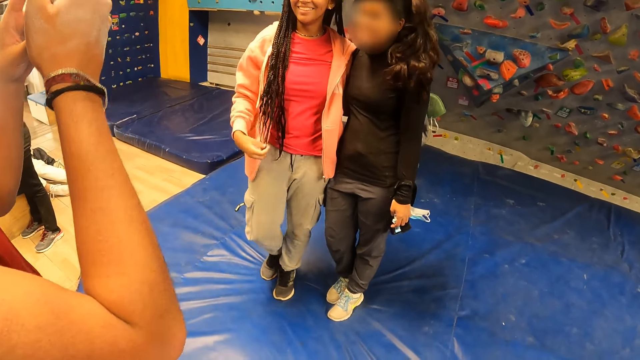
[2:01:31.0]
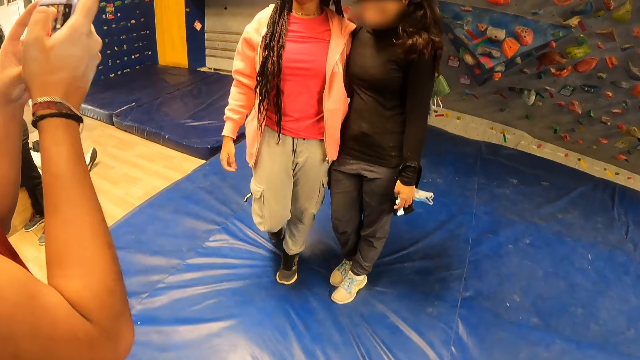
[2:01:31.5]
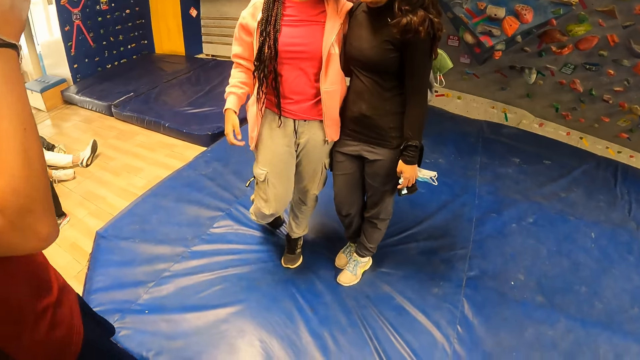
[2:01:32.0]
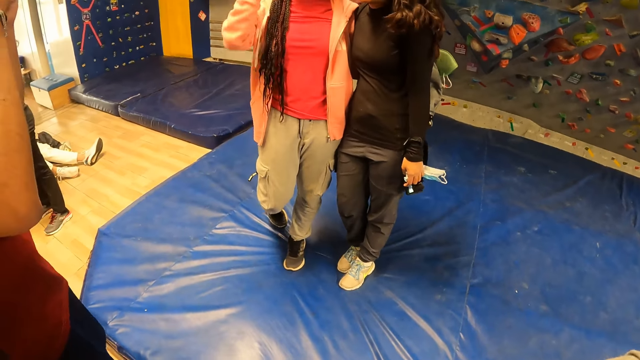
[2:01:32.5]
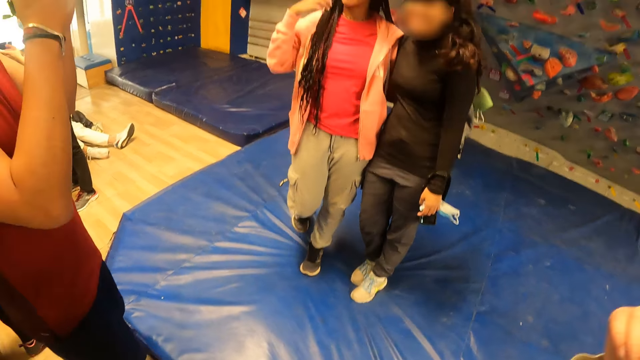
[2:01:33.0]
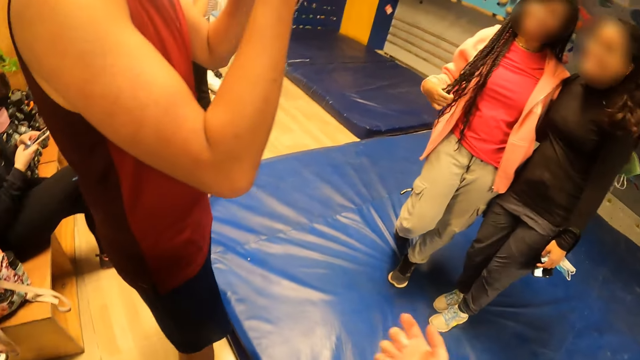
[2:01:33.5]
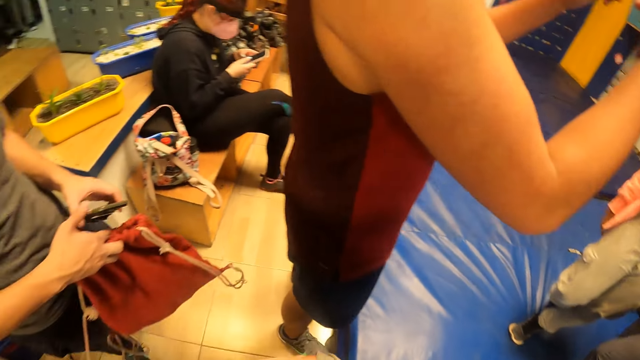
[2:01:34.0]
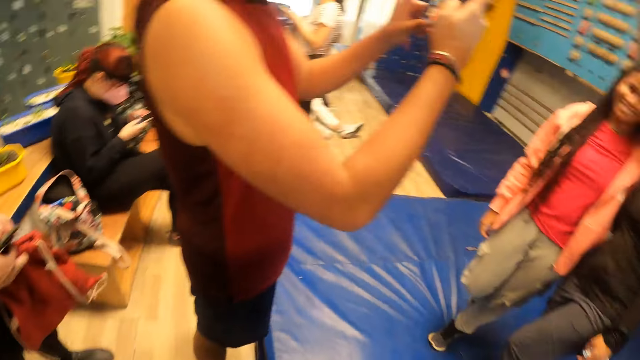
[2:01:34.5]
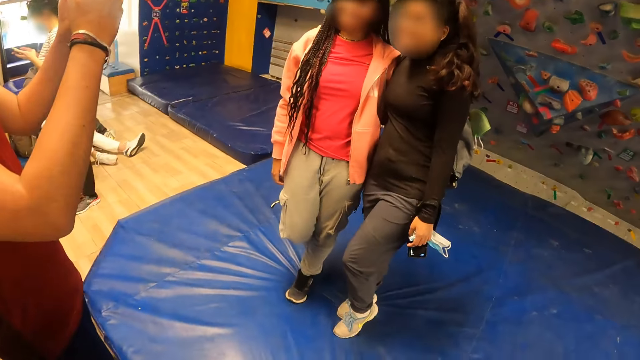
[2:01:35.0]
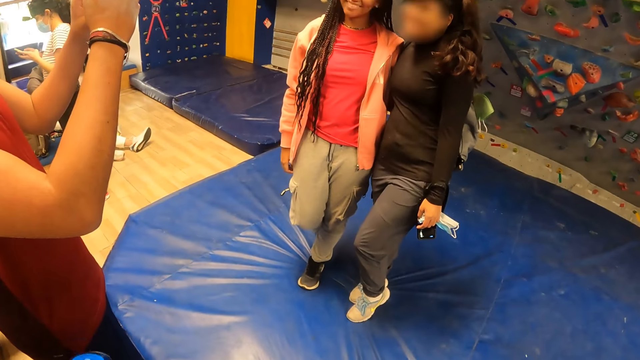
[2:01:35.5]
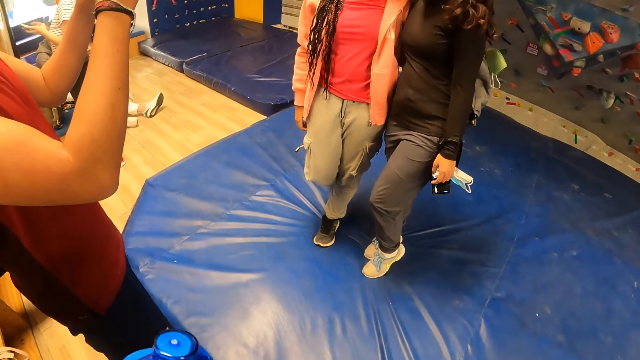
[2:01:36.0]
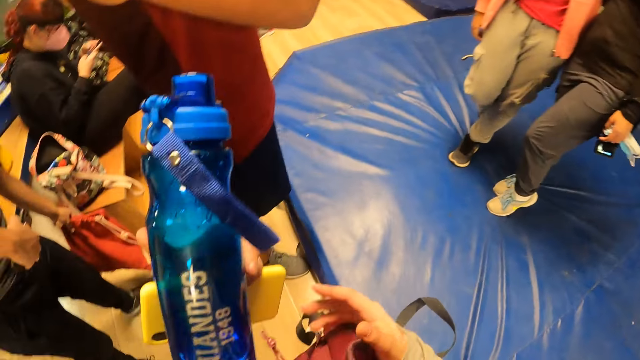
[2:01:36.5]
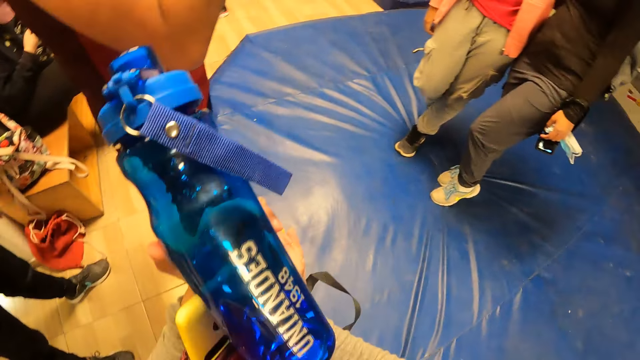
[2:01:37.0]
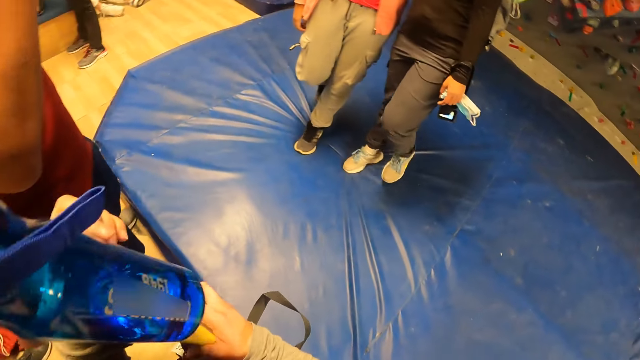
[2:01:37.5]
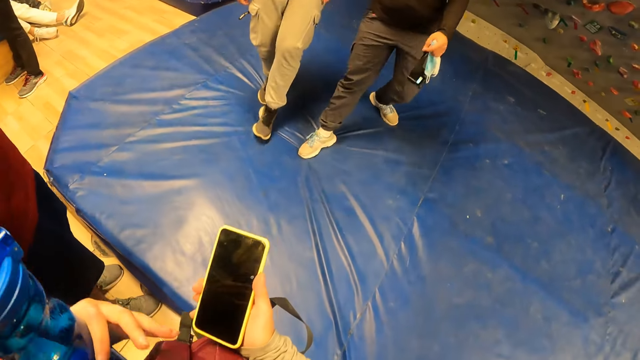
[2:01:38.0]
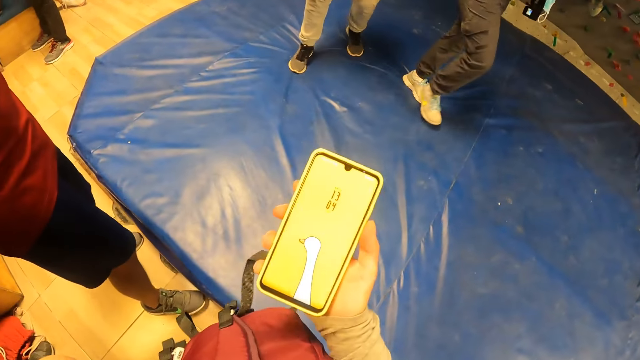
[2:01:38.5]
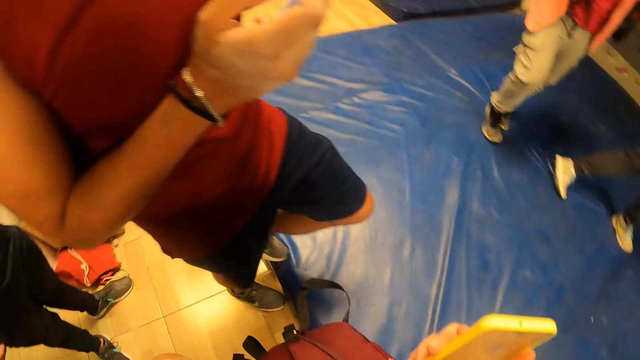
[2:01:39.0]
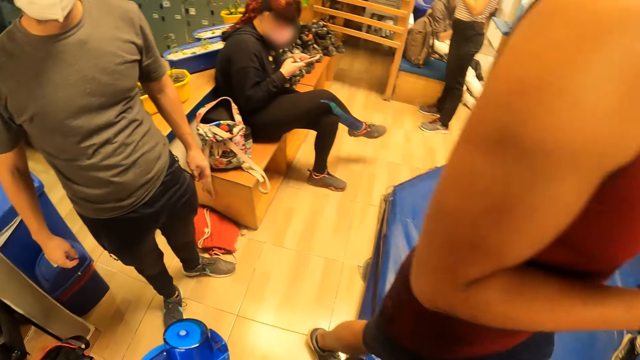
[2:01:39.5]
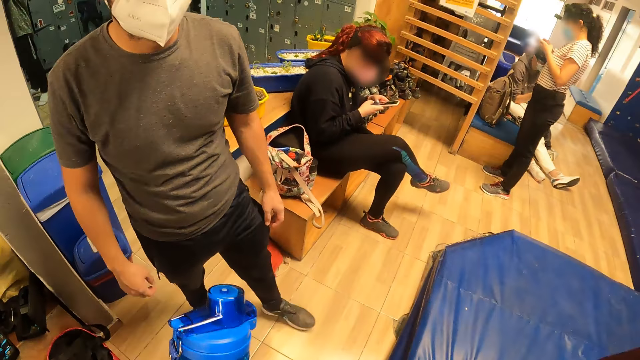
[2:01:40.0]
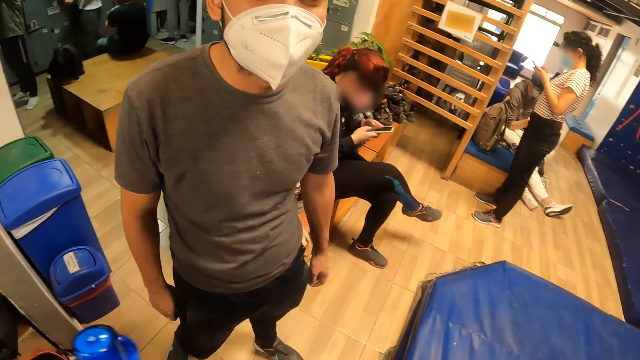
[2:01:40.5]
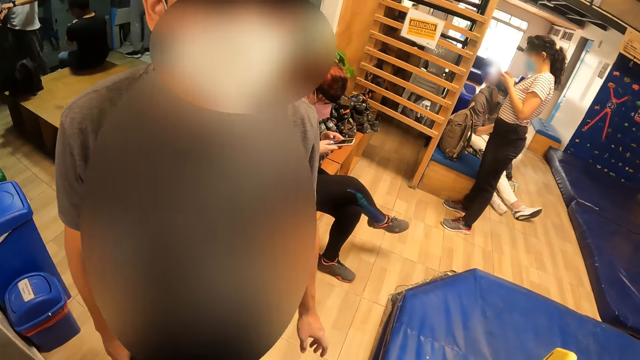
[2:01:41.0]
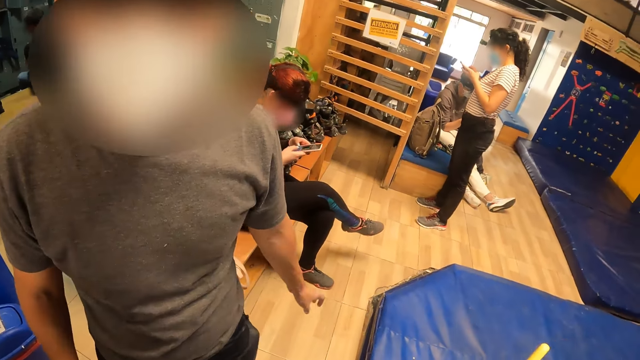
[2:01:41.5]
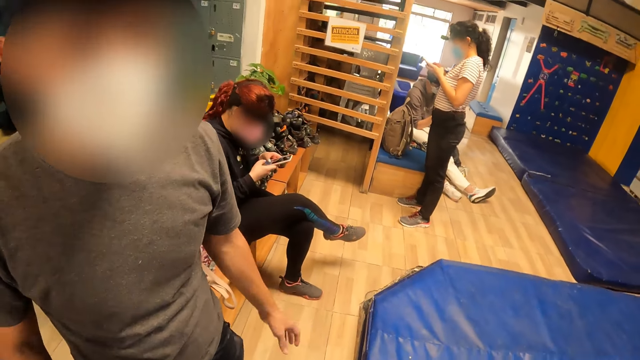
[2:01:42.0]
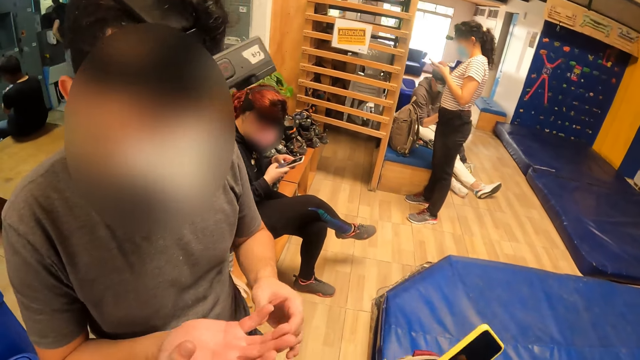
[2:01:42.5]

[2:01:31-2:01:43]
The camera wearer looks around. A man passes the bag in his right hand to his left hand. The camera wearer passes the phone in her left hand to her right hand. The man drops the bag in his left hand on the floor. The camera wearer lifts up the bottle and picks up the phone with her right hand. Another man climbs on the mat. The camera wearer turns around. She interacts with the first man.

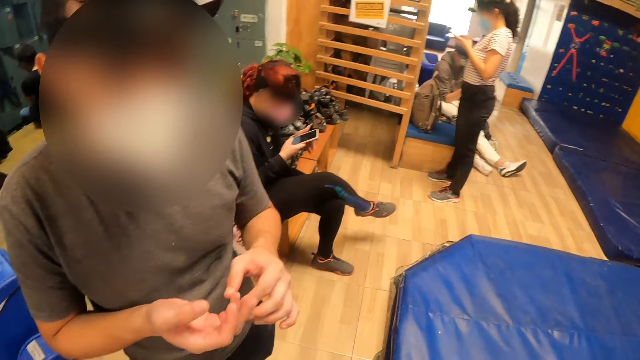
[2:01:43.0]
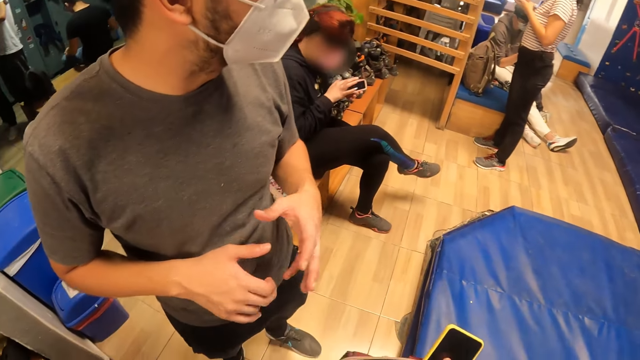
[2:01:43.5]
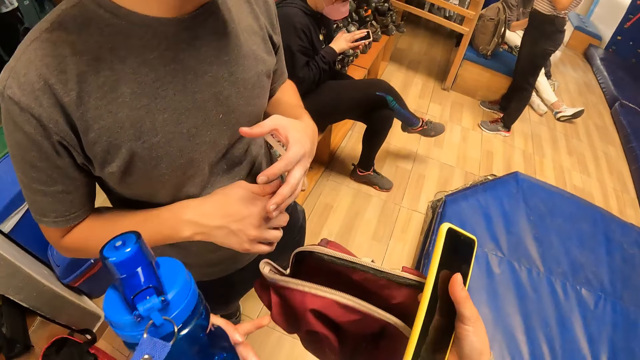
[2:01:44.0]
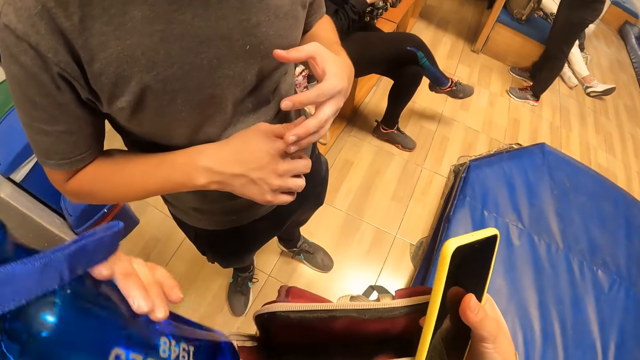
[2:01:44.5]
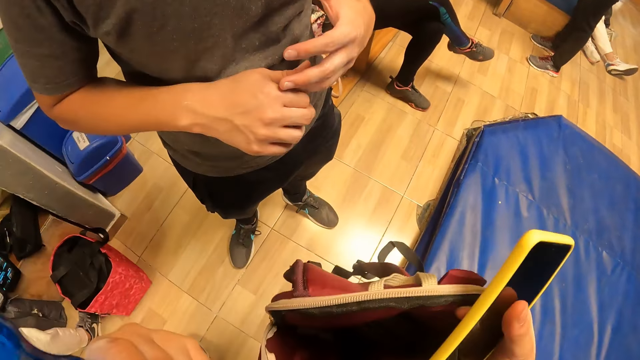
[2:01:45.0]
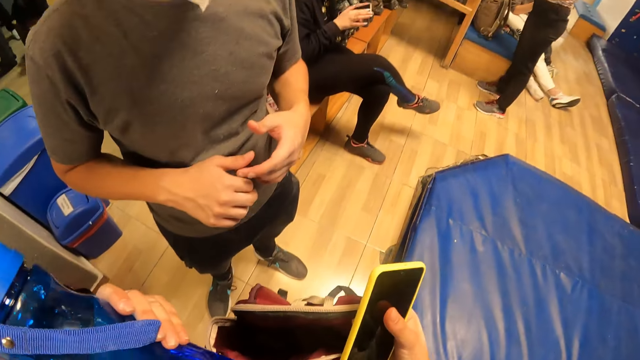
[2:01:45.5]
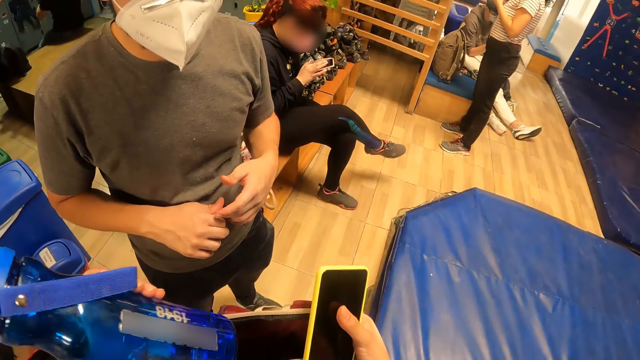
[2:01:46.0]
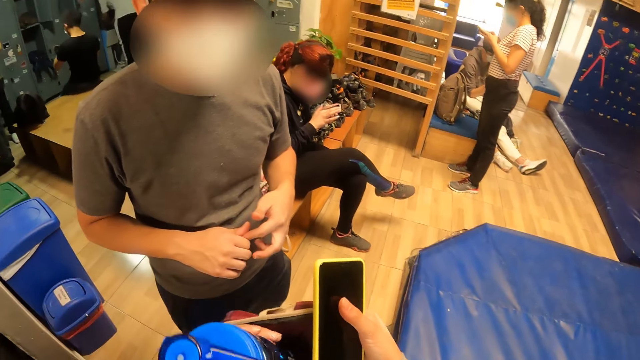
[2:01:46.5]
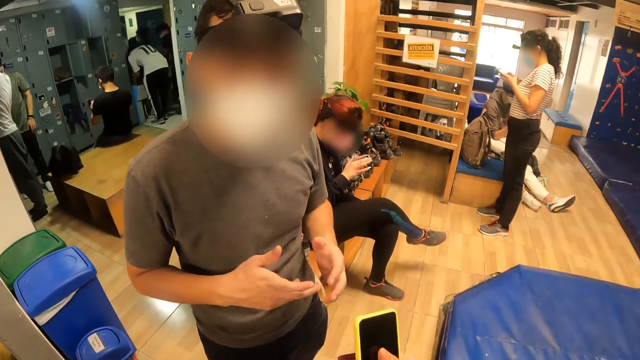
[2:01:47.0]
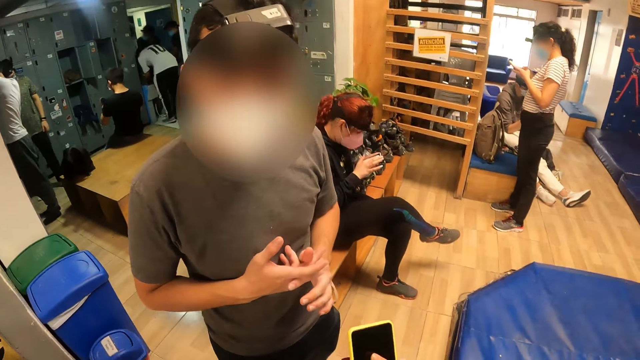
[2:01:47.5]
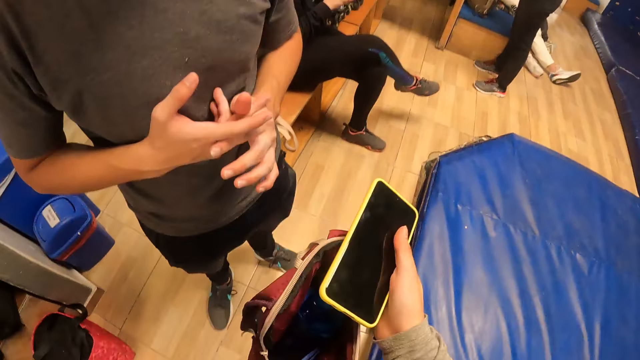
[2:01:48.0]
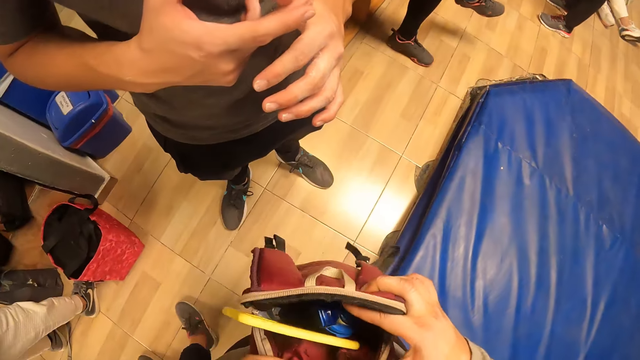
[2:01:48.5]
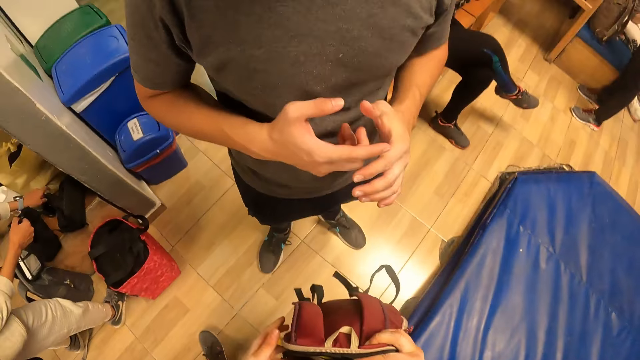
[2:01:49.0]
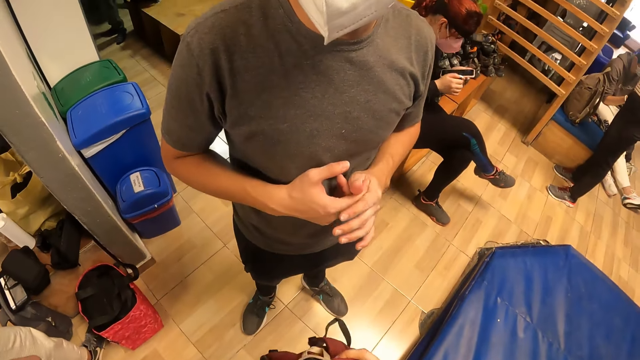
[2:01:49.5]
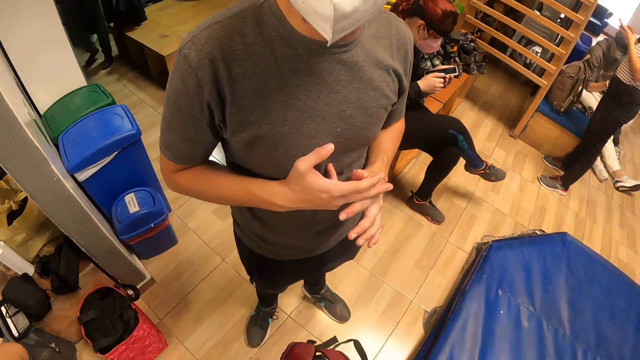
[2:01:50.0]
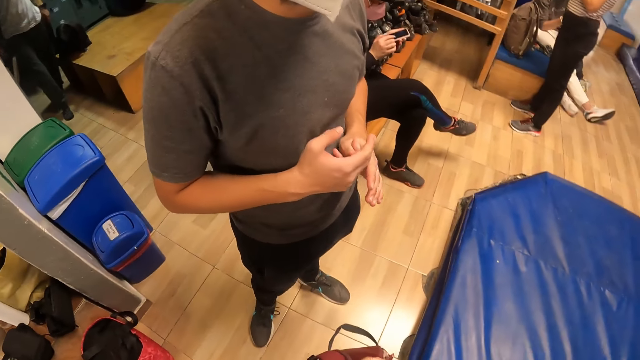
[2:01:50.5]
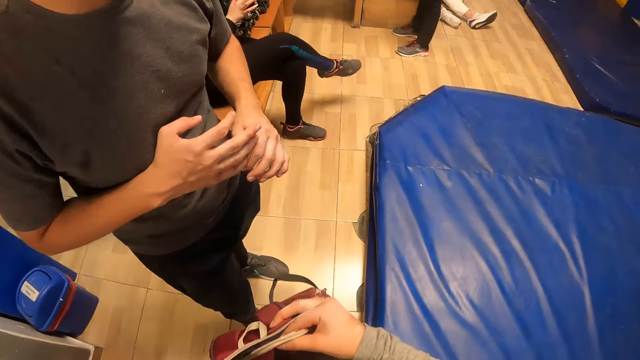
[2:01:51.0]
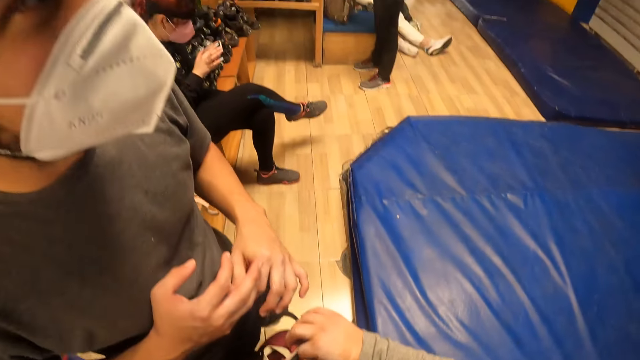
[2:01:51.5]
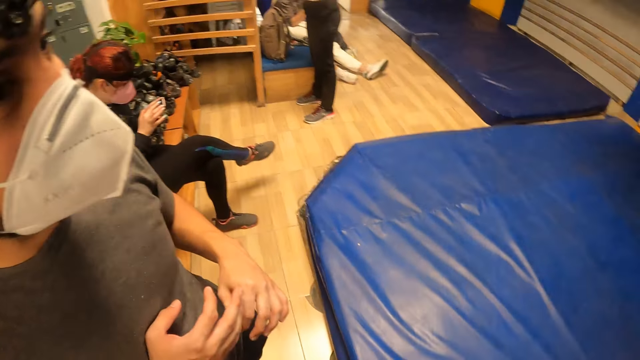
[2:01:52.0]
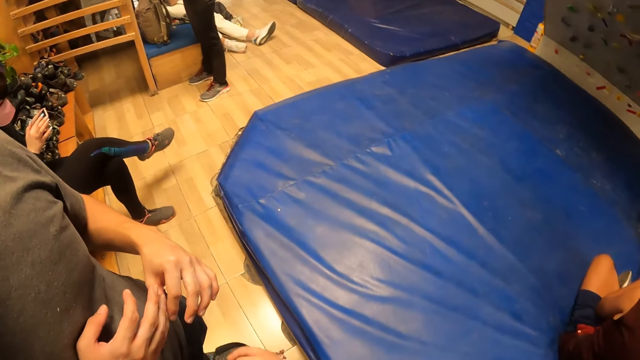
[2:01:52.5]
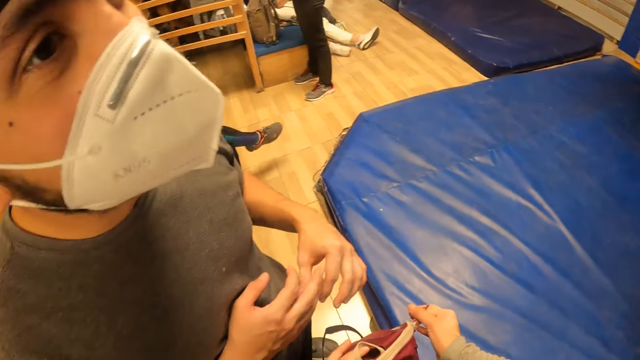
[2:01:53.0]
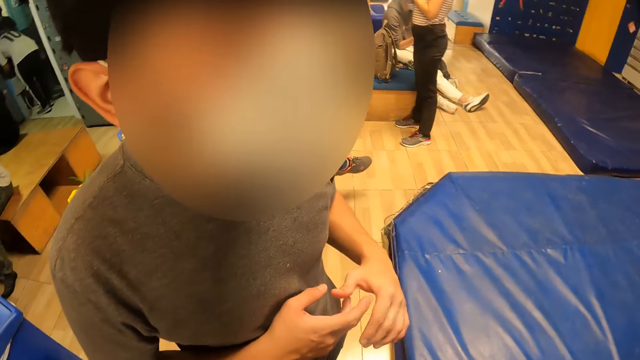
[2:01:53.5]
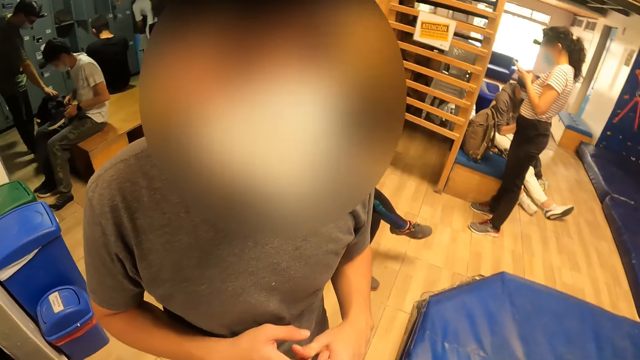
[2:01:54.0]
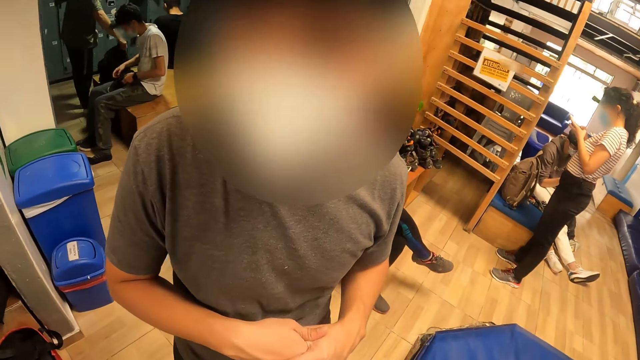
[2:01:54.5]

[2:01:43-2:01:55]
A man touches his fingers. The camera wearer puts the water bottle into the bag in her right hand with her left hand. She inserts the water bottle in the bag with her left hand. She drops the phone in her right hand in the bag. She pushes the phone in the bag with her left hand. She zips the bag with her left hand. She talks to another man.
